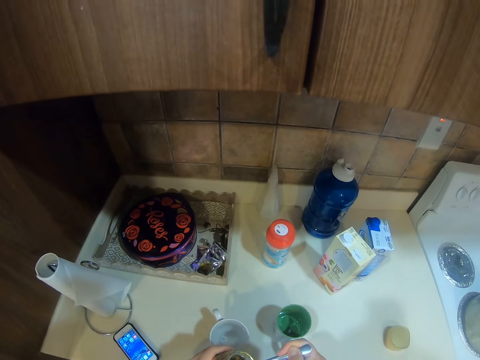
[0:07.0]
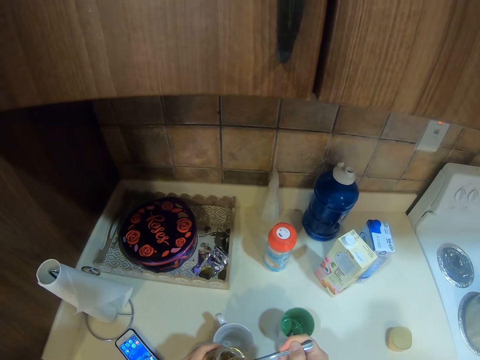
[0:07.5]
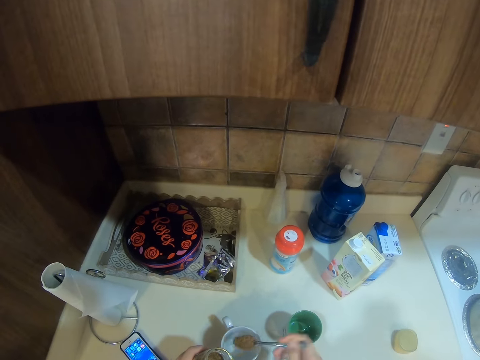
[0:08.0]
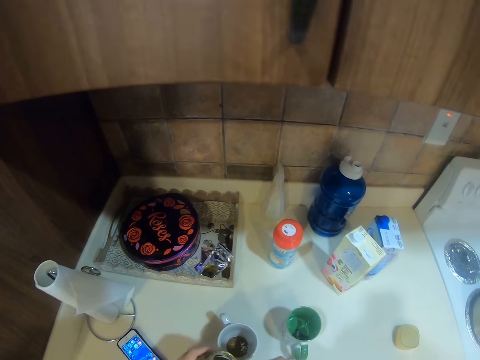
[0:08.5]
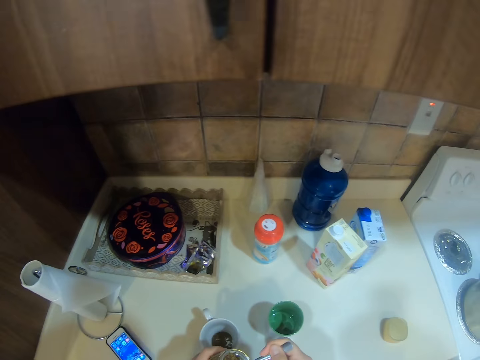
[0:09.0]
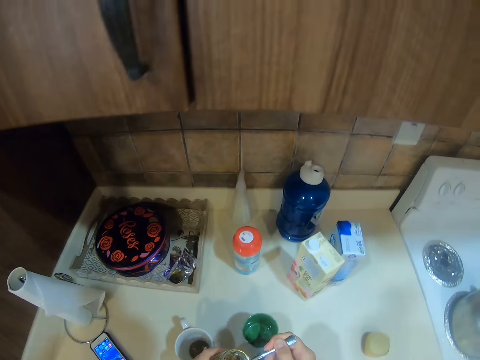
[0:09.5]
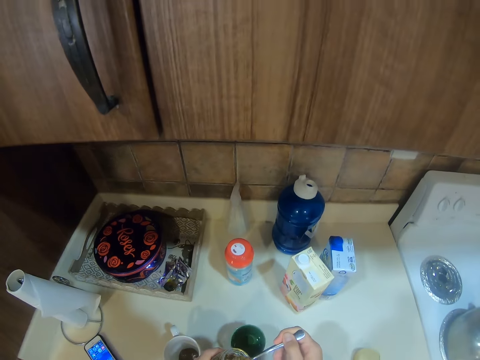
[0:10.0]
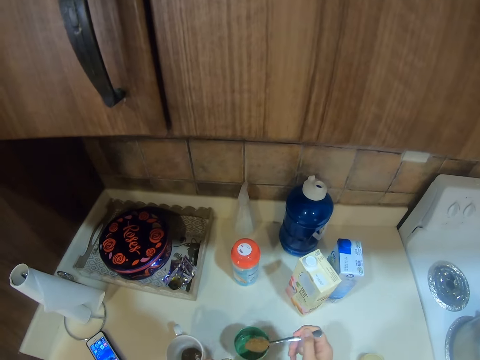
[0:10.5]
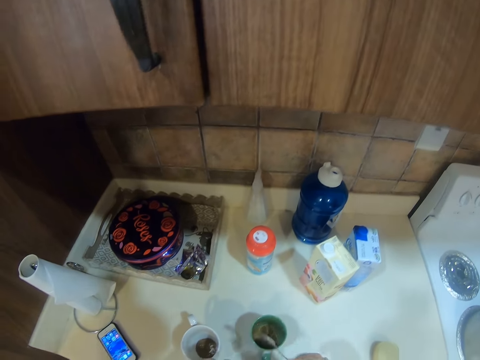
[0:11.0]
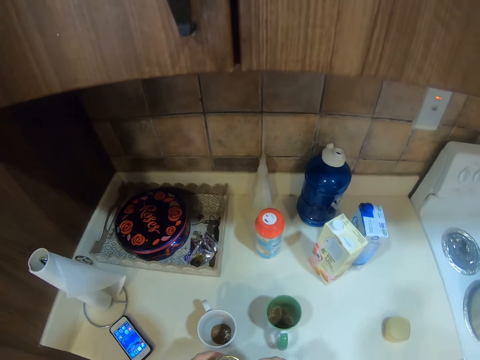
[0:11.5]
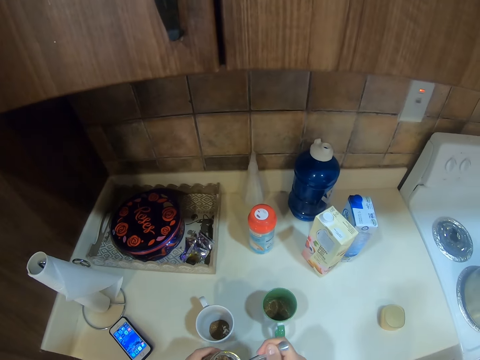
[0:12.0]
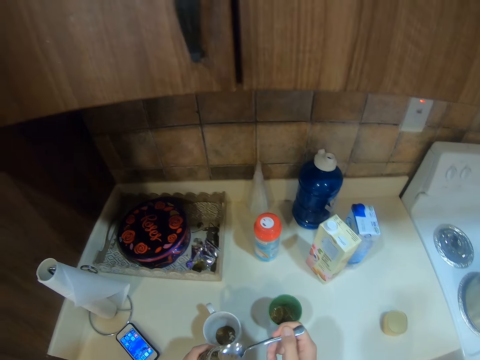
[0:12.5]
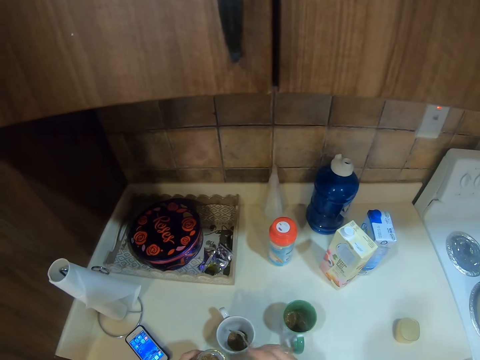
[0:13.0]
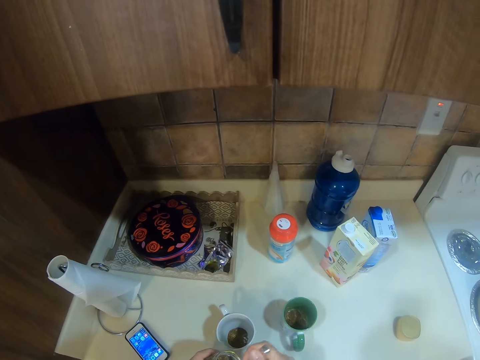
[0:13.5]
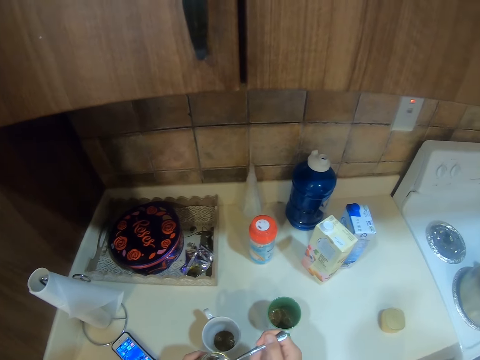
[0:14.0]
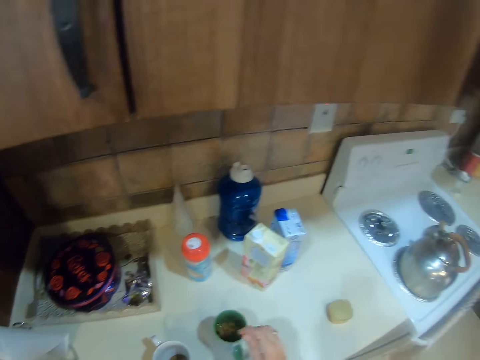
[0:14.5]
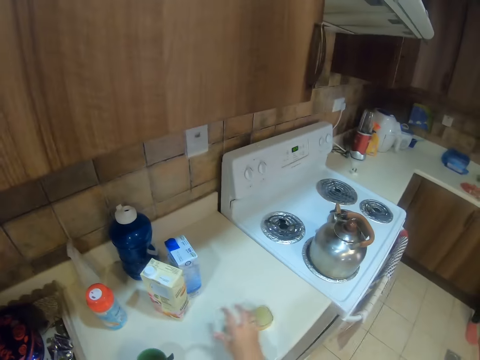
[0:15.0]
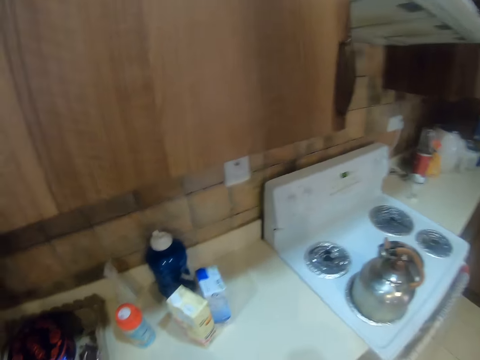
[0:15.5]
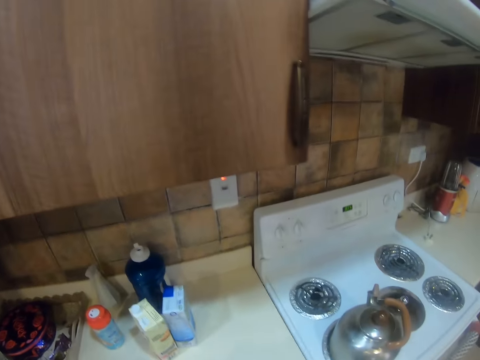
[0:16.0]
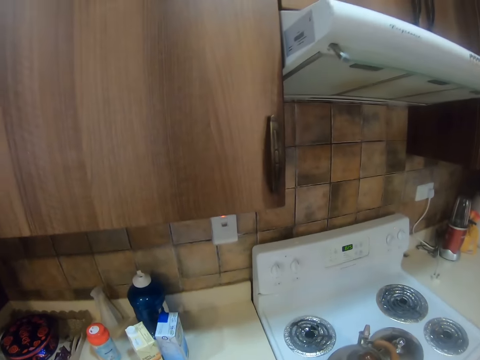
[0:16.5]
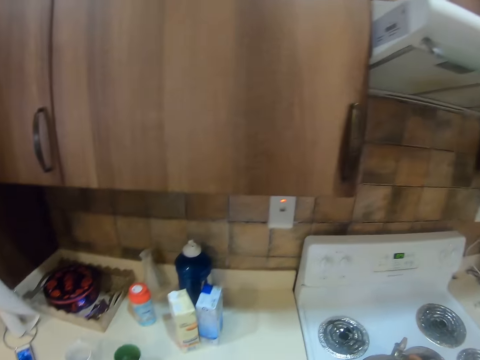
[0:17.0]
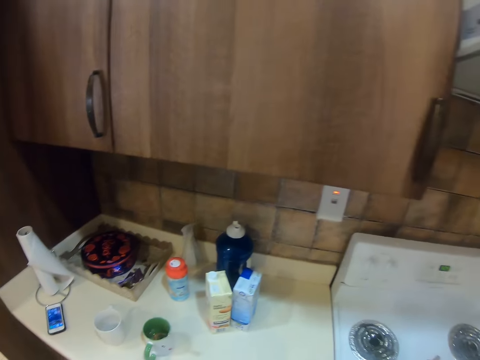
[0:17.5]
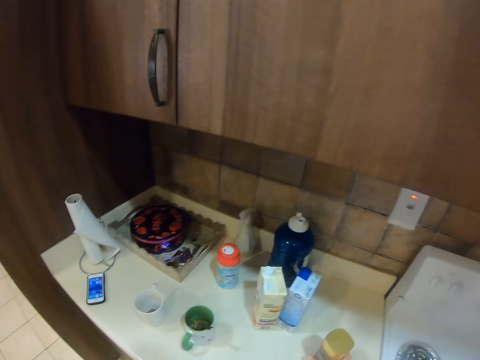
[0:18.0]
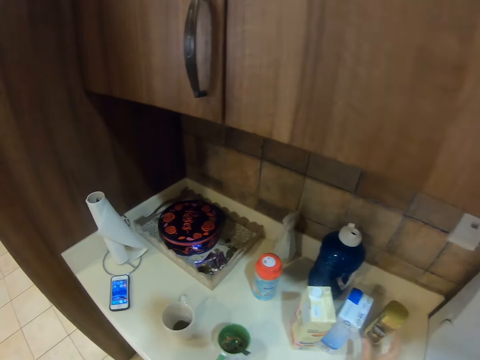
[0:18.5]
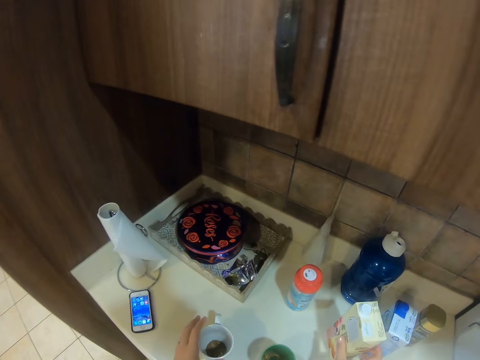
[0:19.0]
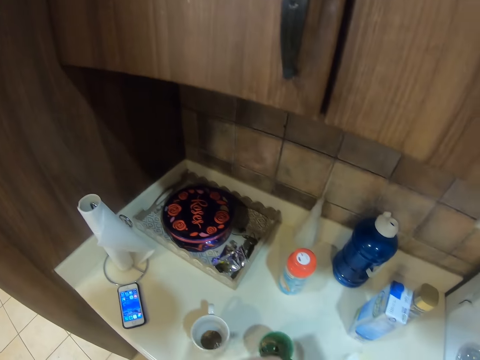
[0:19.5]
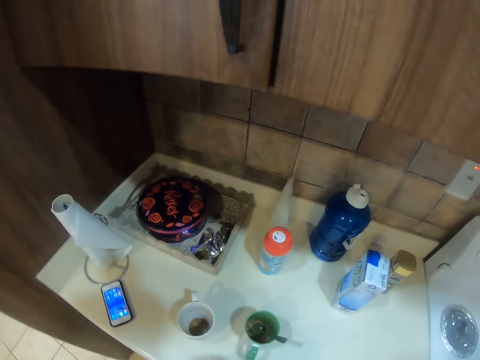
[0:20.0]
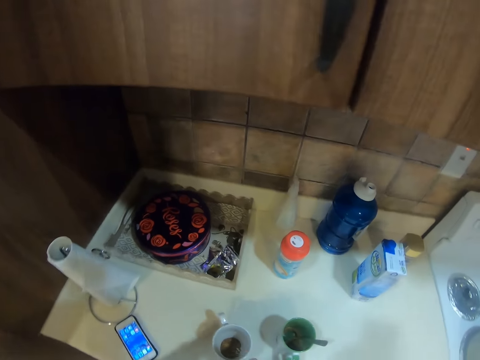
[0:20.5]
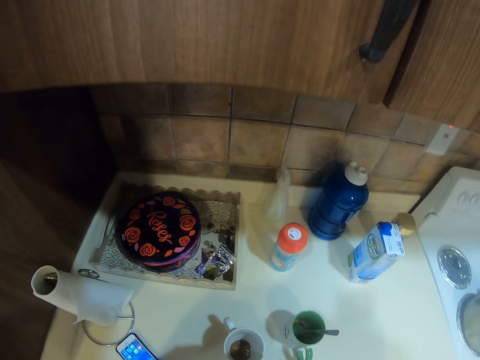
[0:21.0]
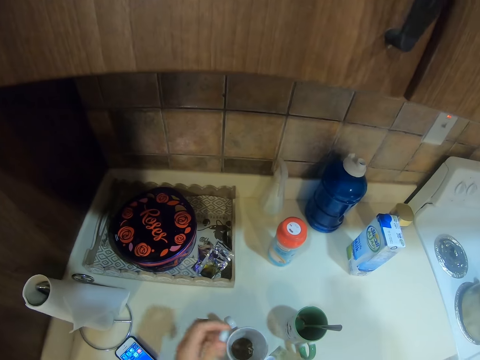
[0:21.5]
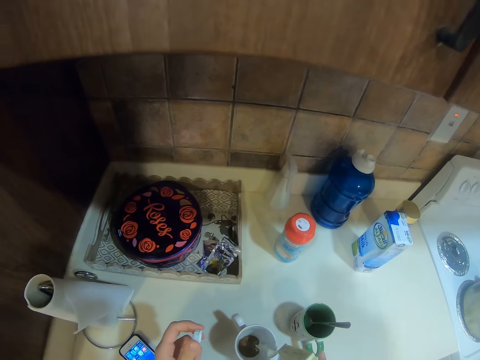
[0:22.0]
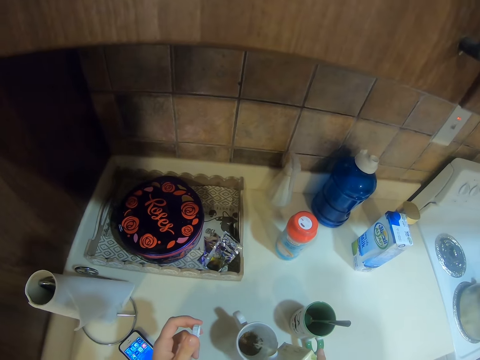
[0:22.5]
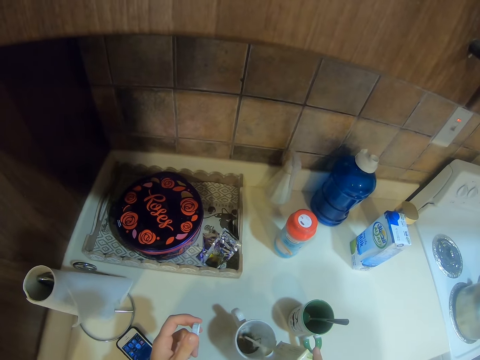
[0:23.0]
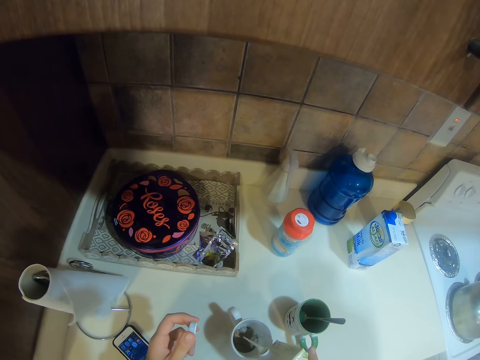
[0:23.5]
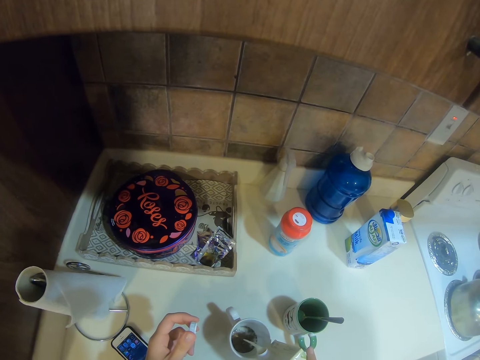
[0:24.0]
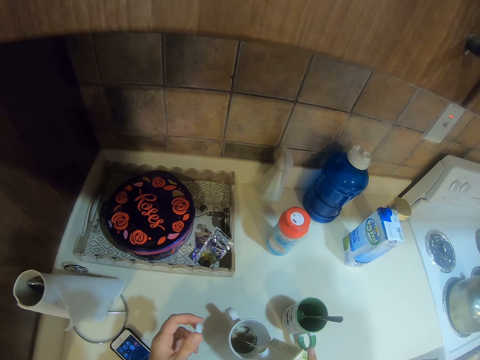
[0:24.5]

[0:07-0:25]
The camera wearer puts a spoon of something in the cup. They put a spoon of something in another cup. They put a spoon of something in the cup. They put a spoon of something in the other cup. They pick a container. They close the tin. They push and move the plastic container. They put the tin on the table. They pick a box of milk and pour milk in a white cup.

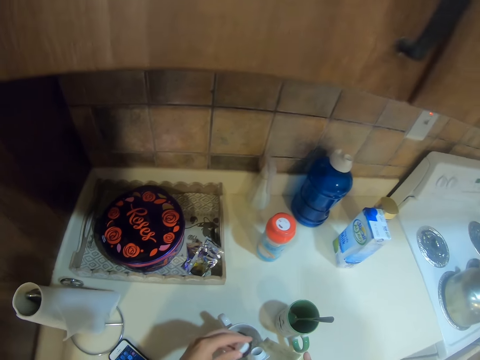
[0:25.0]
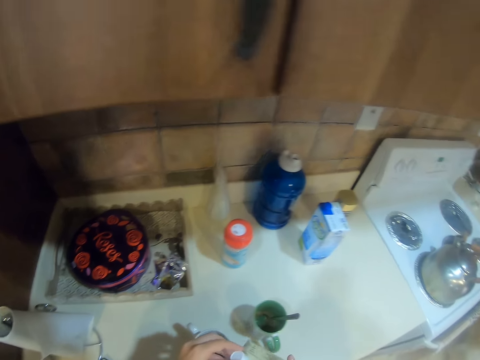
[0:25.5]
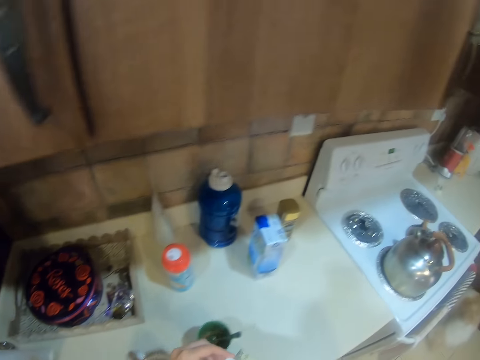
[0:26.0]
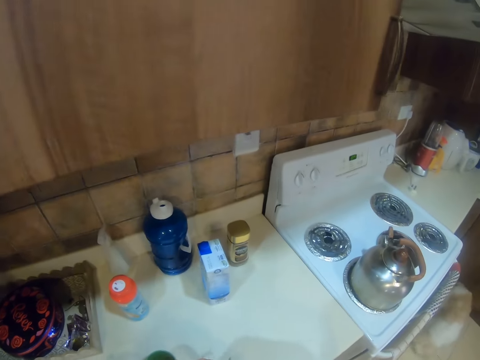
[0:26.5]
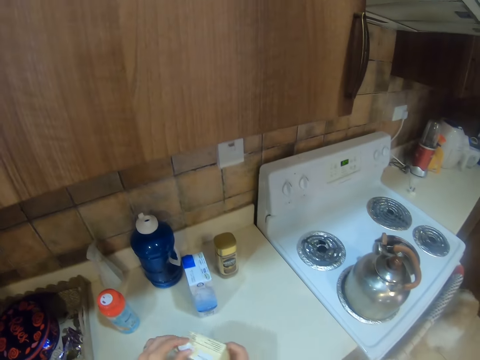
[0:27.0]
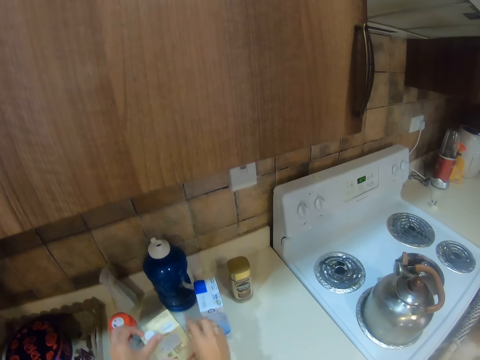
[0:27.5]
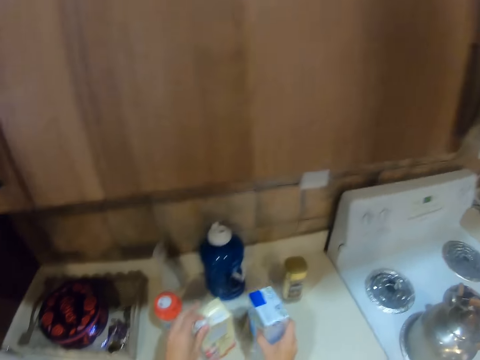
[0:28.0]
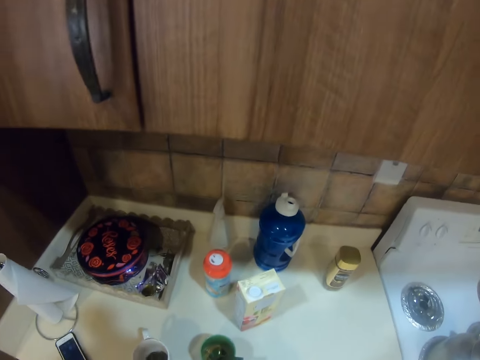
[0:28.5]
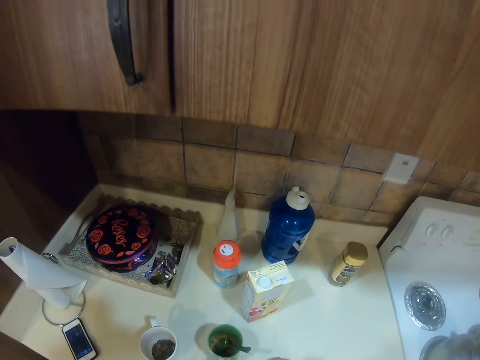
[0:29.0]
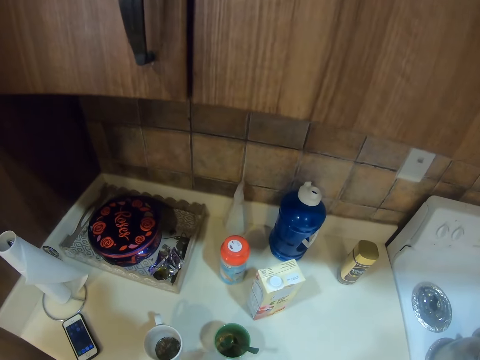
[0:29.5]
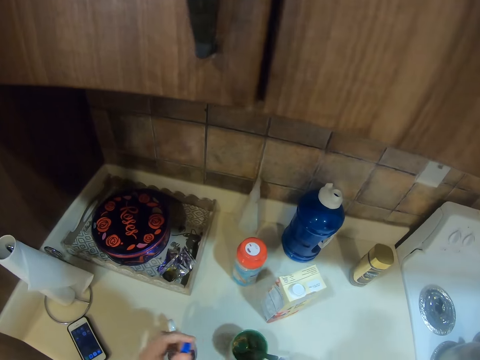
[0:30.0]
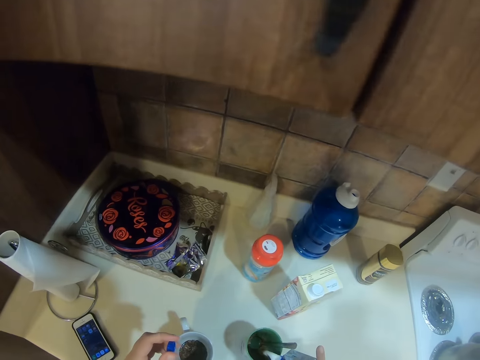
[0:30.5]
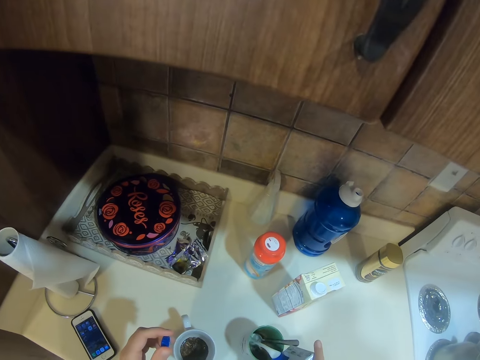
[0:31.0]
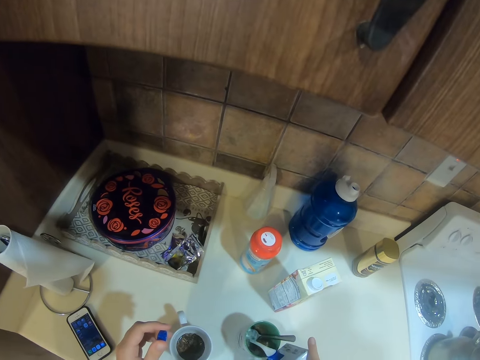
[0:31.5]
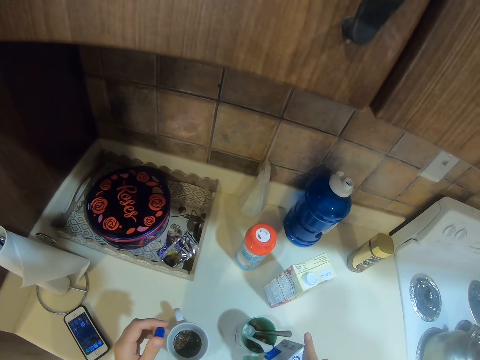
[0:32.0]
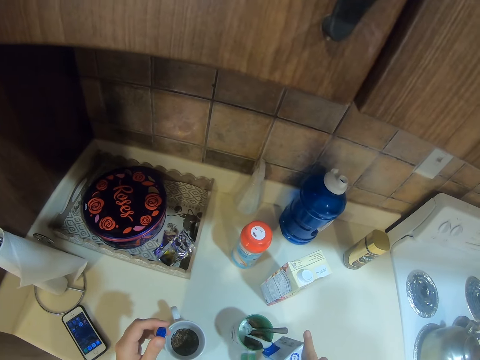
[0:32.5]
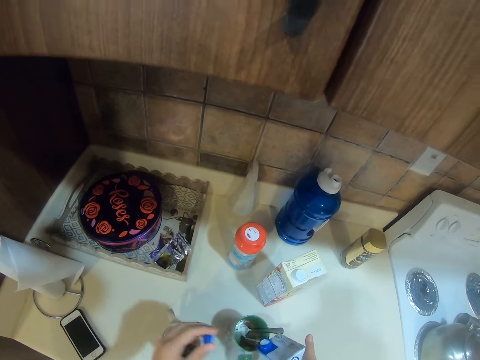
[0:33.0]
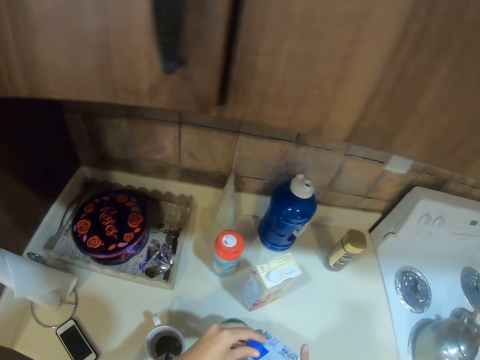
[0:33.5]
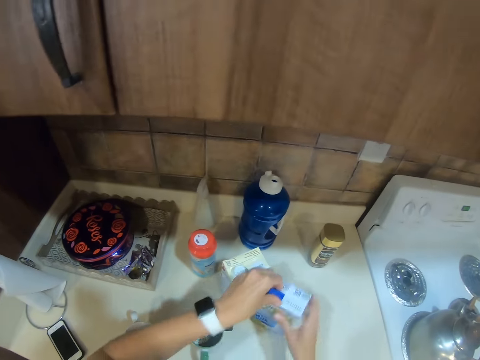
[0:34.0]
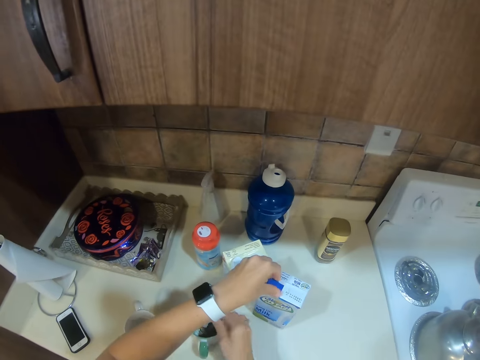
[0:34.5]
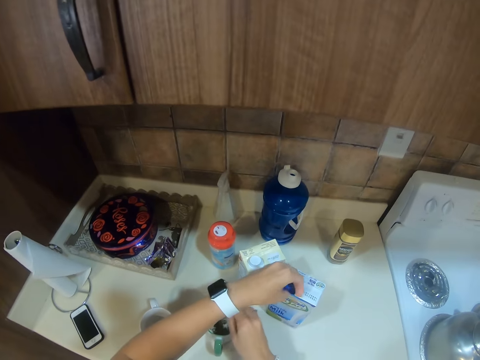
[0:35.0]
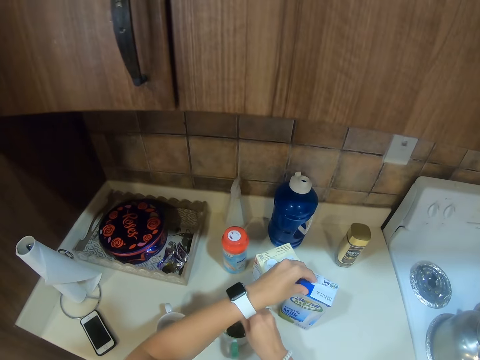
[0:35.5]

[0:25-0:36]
The camera wearer closes the milk box. They pick another box of milk or packet. They pour milk in a green cup from the packet. They close the box of milk and put the box of milk on the table.
